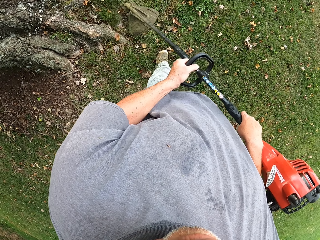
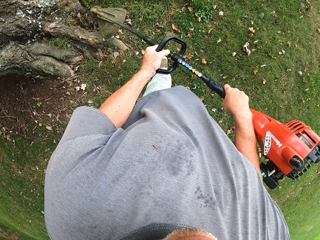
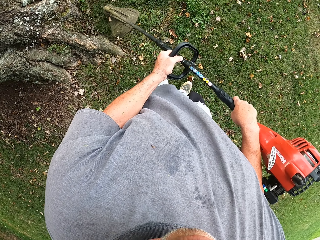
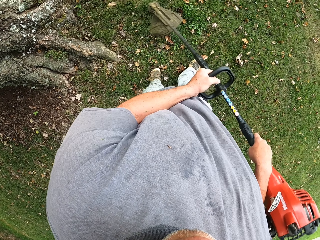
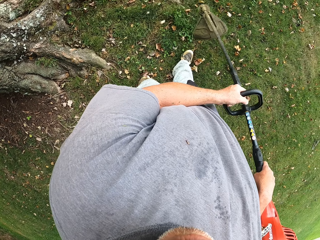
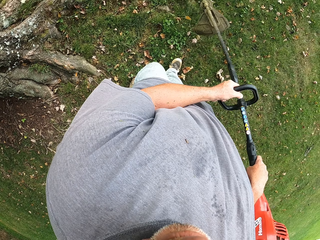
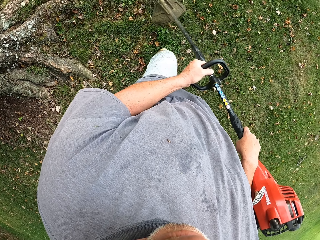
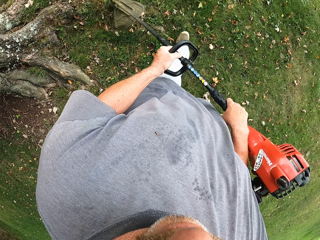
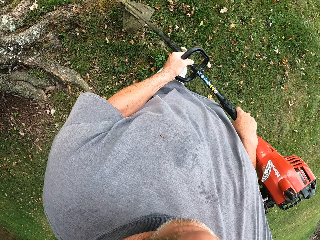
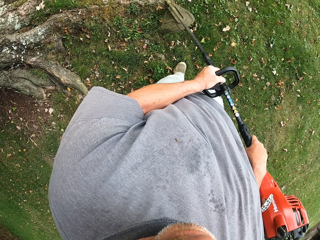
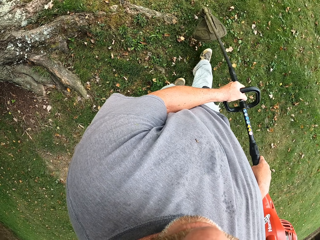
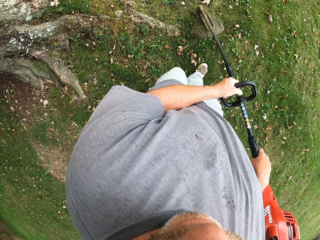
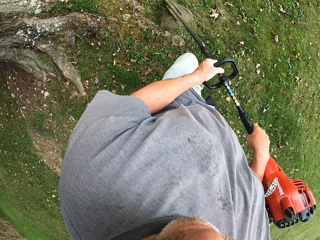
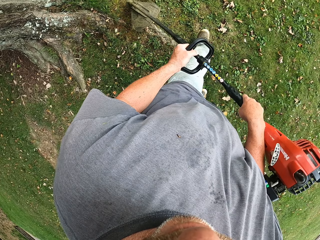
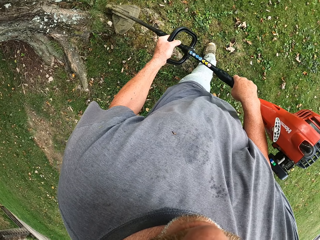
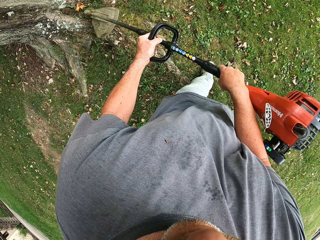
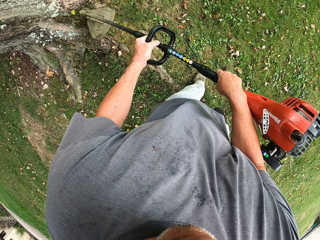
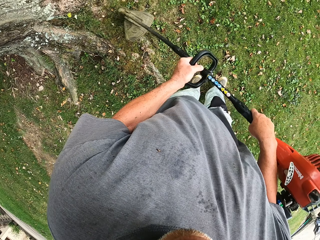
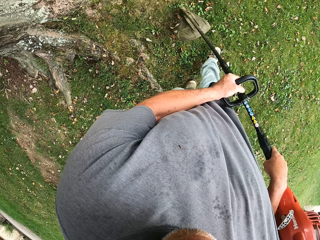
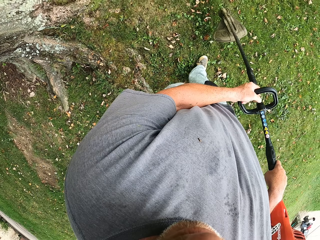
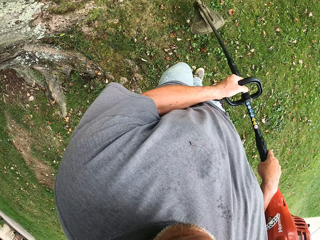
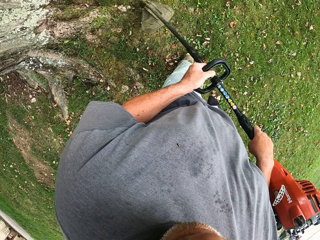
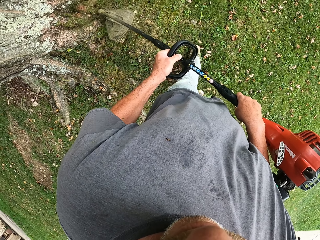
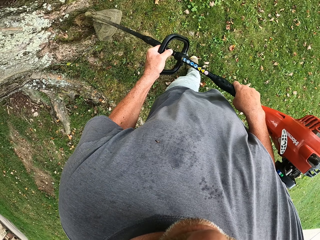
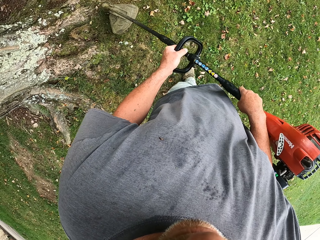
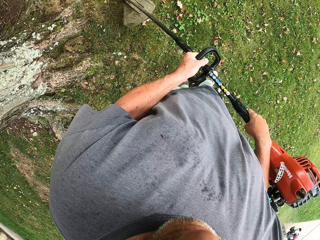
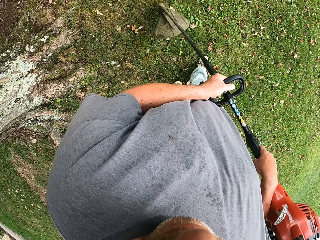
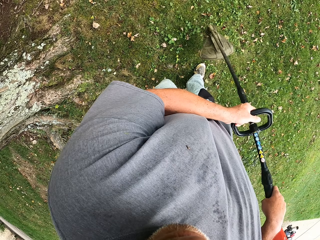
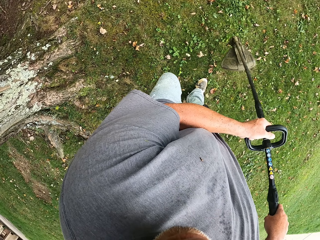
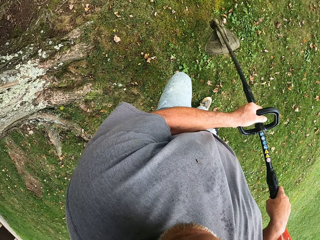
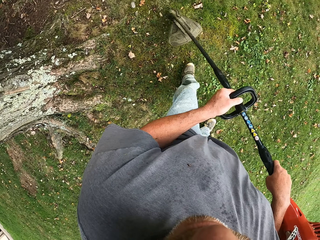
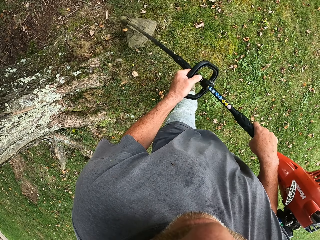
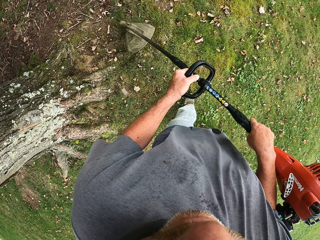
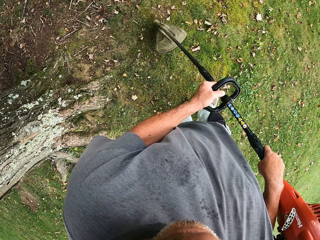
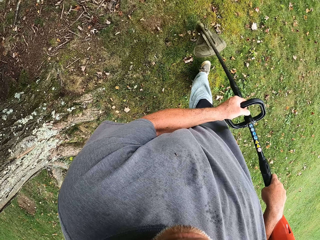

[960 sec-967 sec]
The camera wearer walks around the field. They cut the grass with the brush cutter.

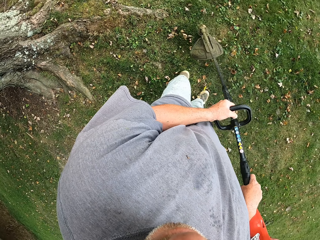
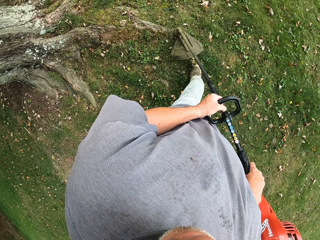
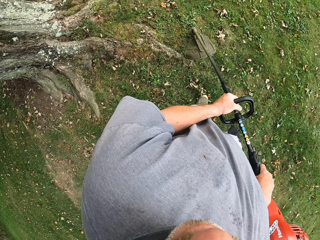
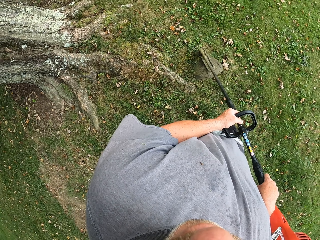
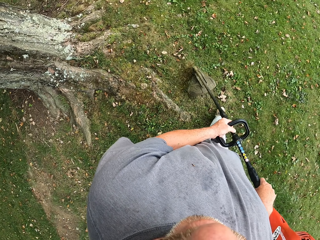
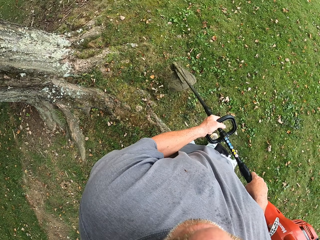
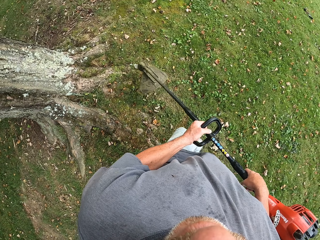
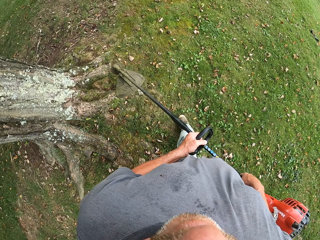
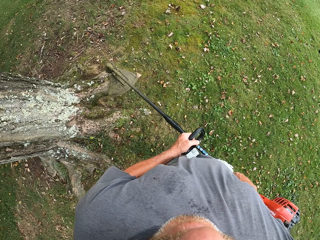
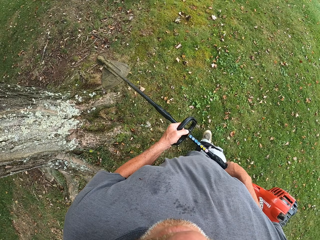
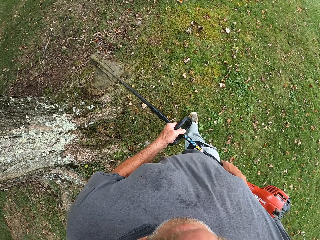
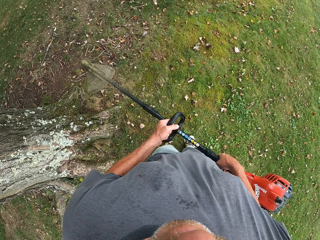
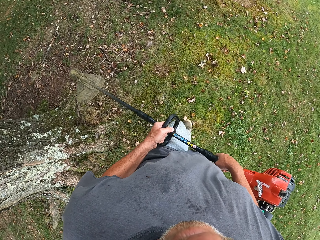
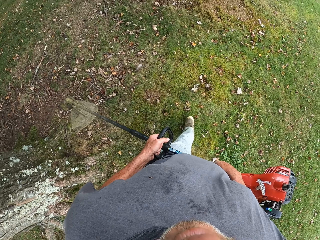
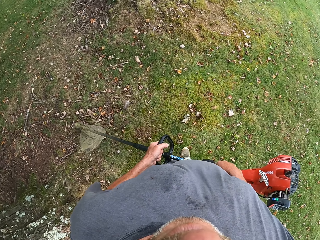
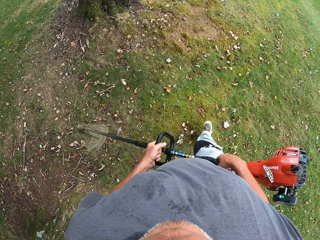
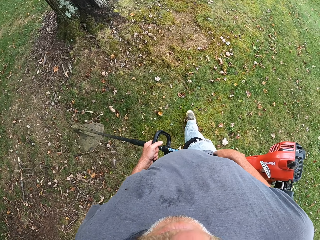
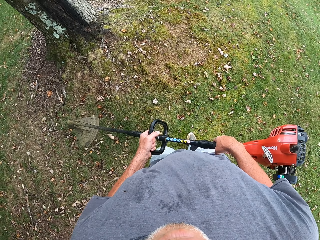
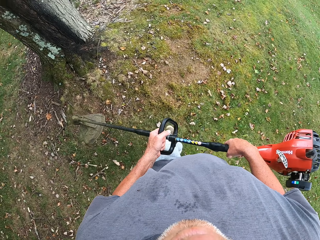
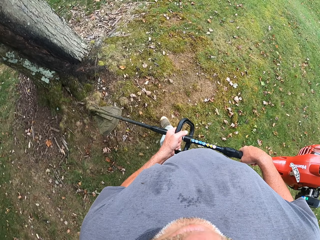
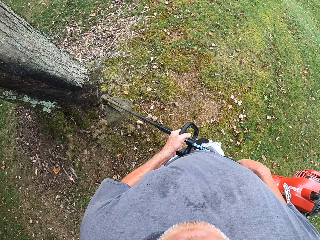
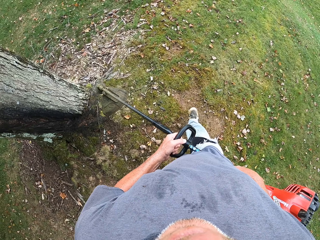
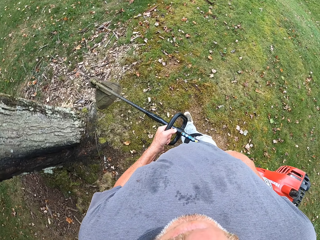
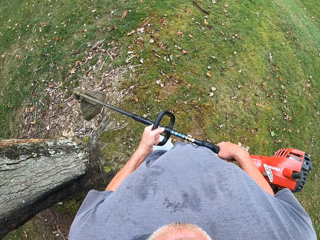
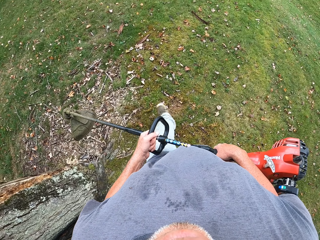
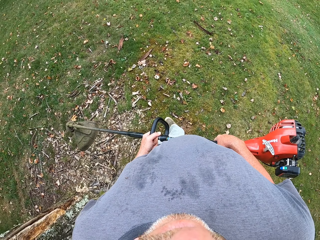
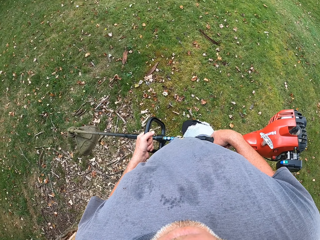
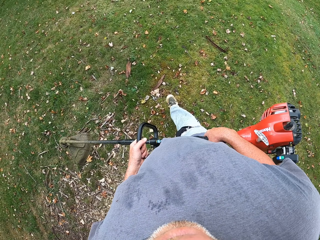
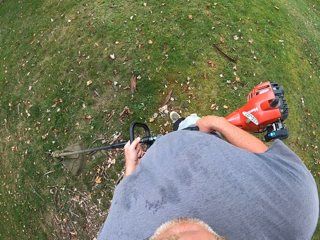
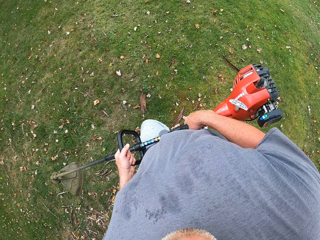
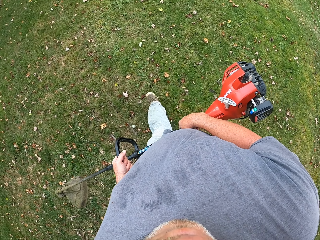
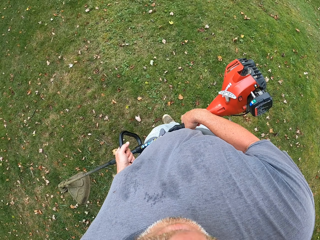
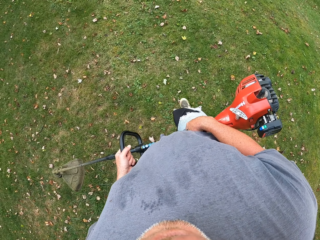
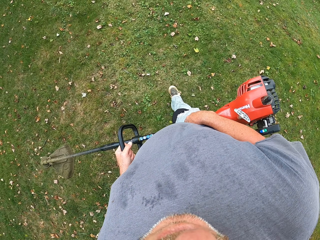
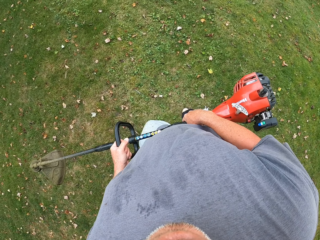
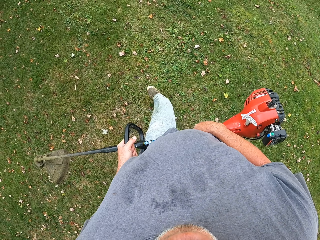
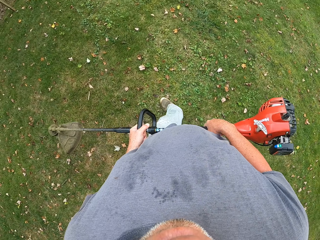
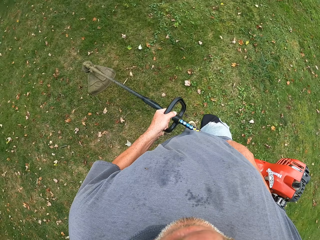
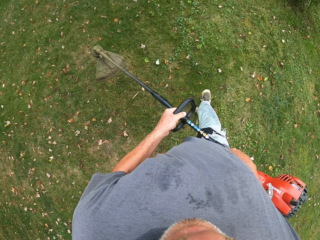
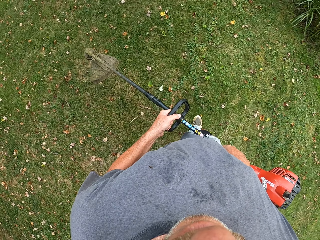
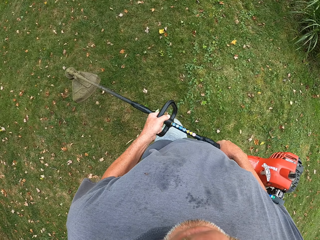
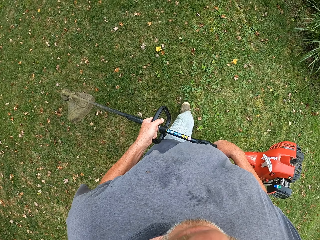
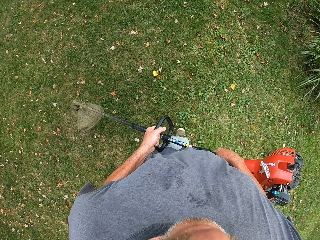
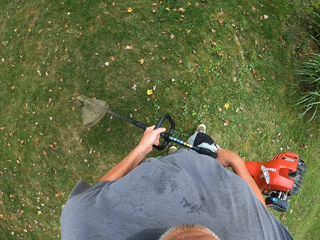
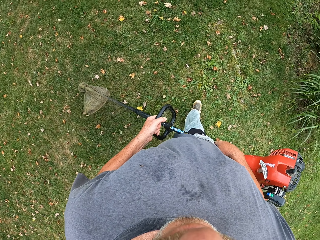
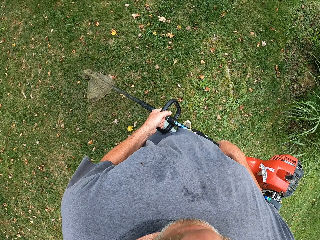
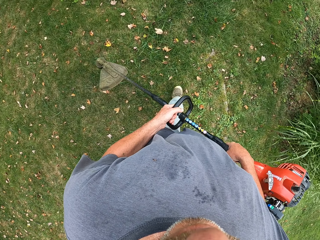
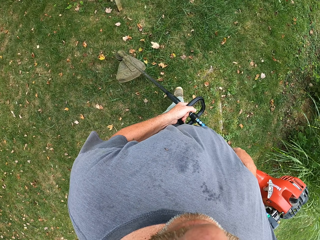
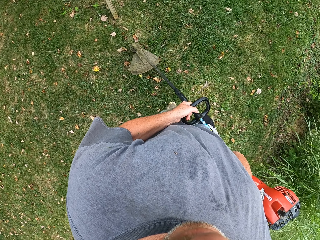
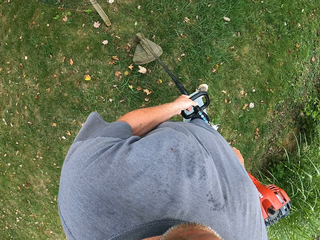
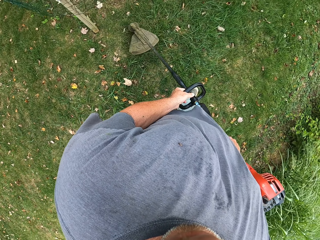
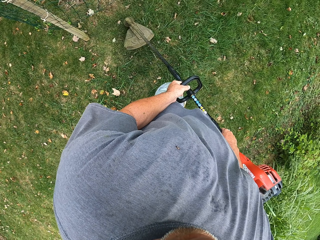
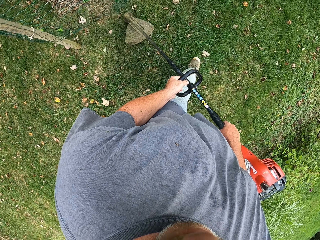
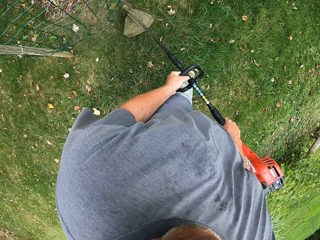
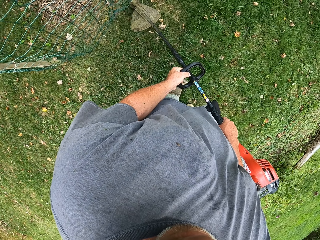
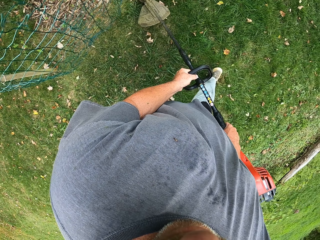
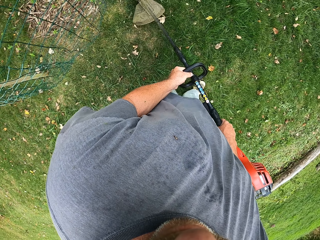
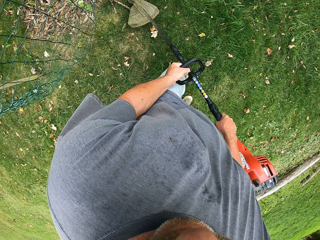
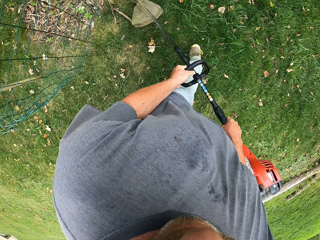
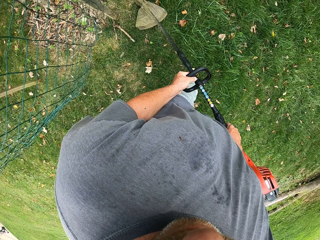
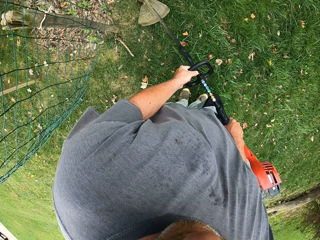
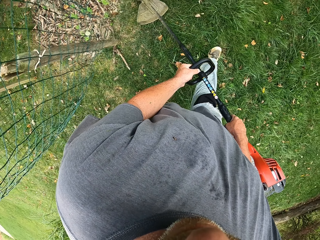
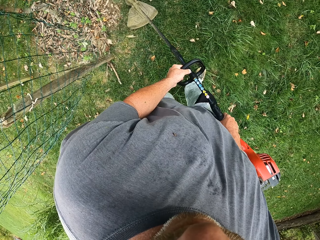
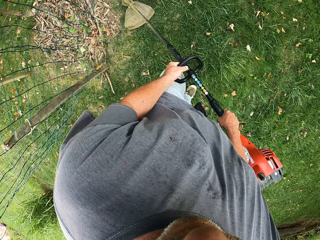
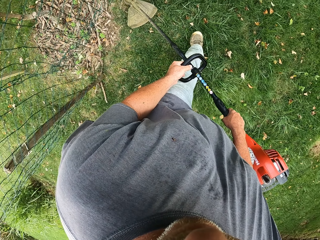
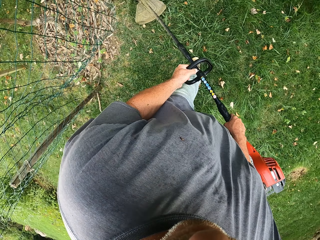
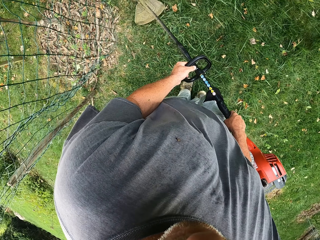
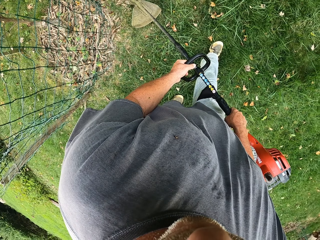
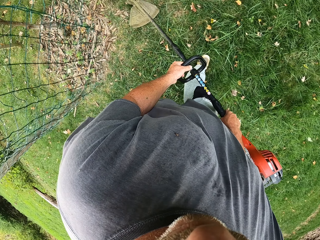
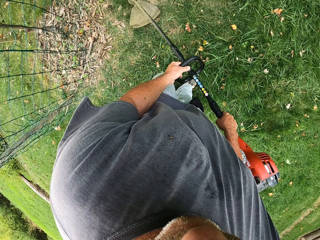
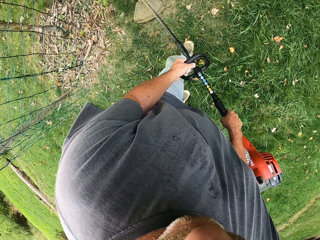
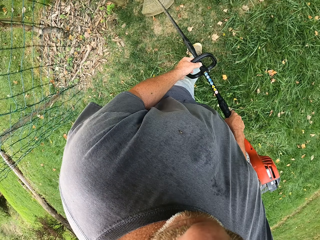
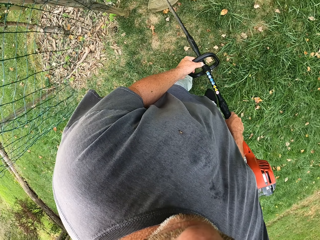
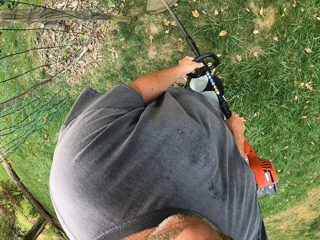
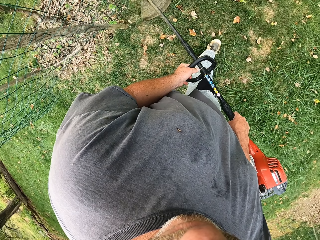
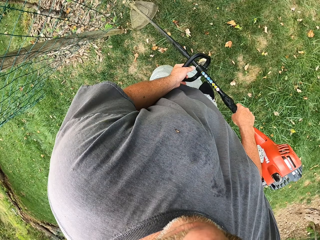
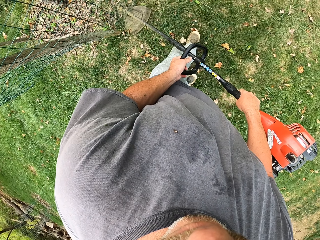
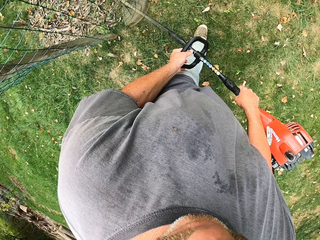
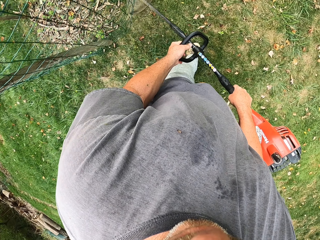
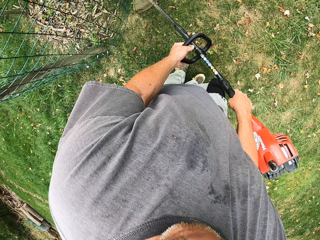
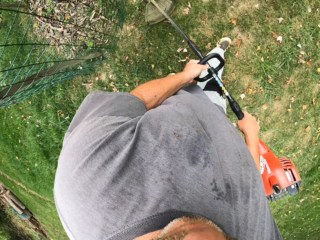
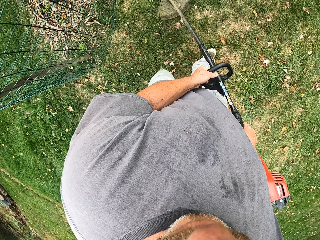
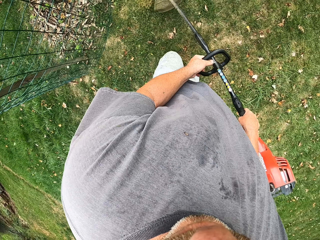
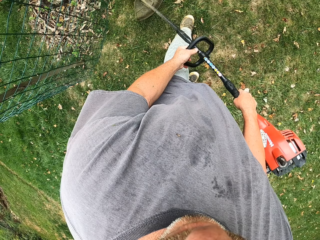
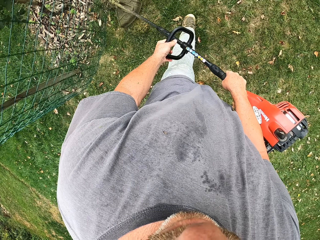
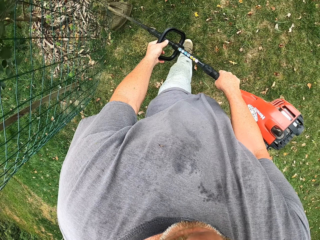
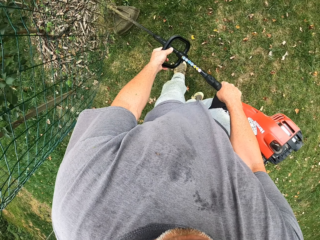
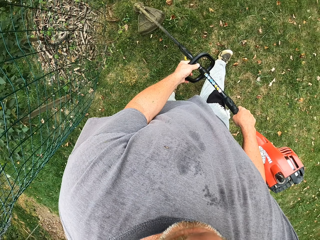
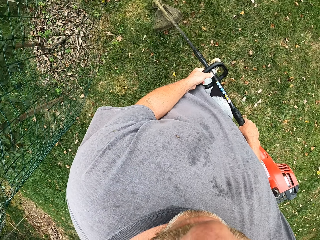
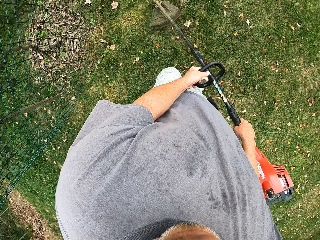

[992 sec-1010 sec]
The camera wearer lifts the brush cutter. They walk around the field with the brush cutter. They walk around the field again. They cut the grass with the brush cutter.
